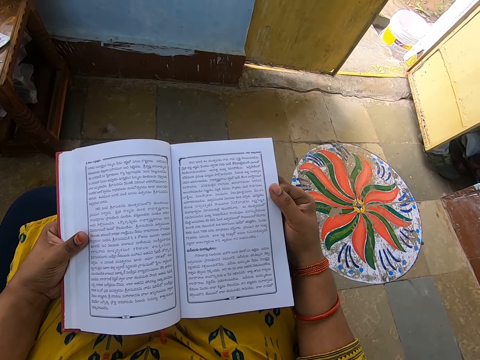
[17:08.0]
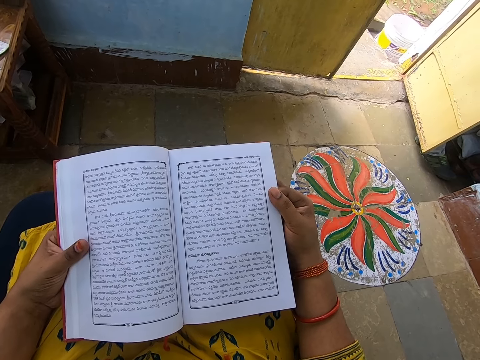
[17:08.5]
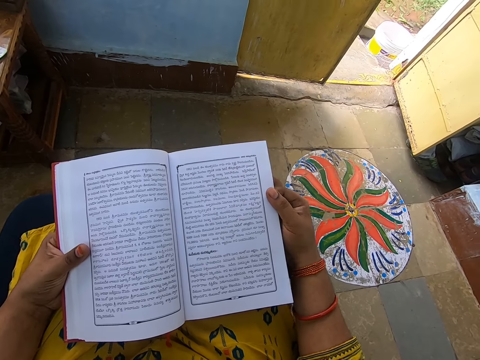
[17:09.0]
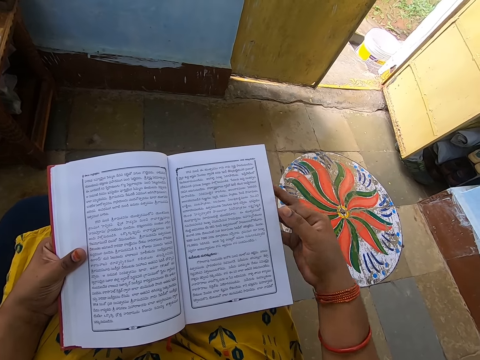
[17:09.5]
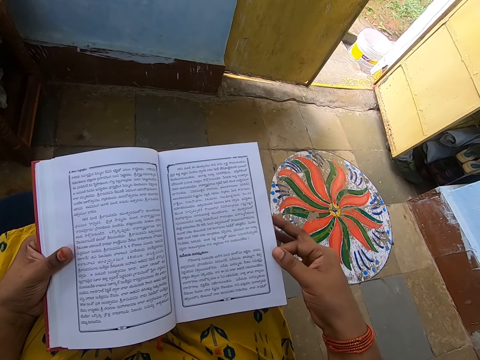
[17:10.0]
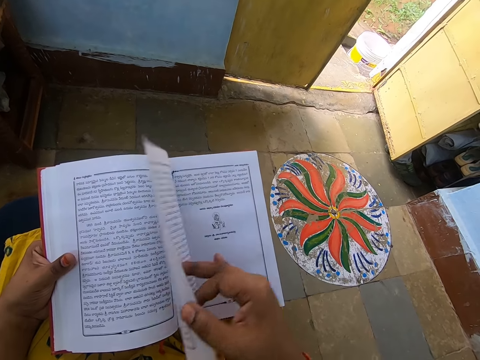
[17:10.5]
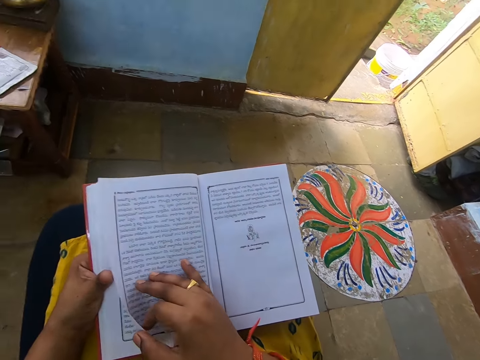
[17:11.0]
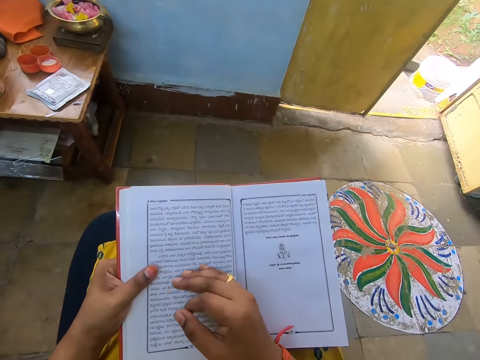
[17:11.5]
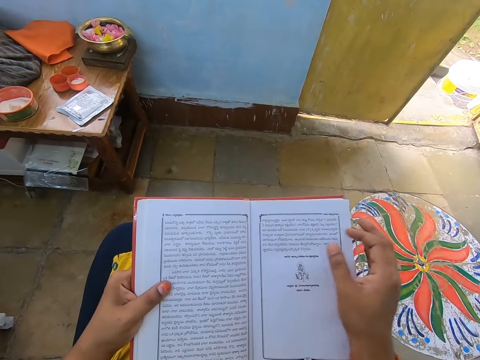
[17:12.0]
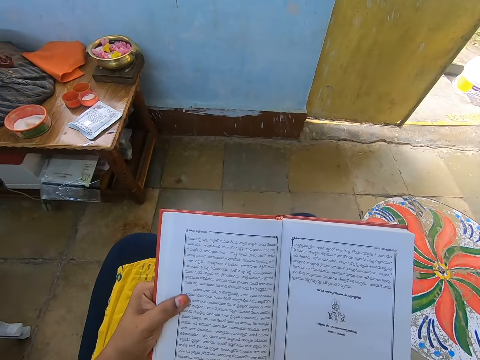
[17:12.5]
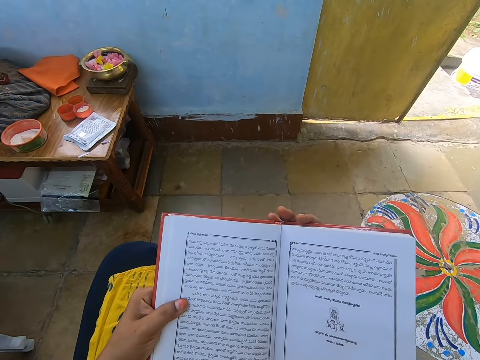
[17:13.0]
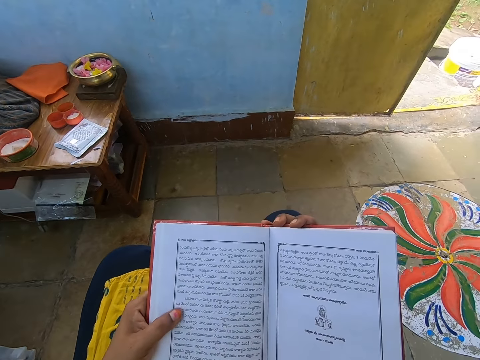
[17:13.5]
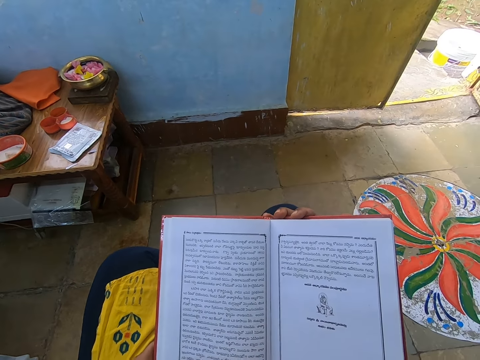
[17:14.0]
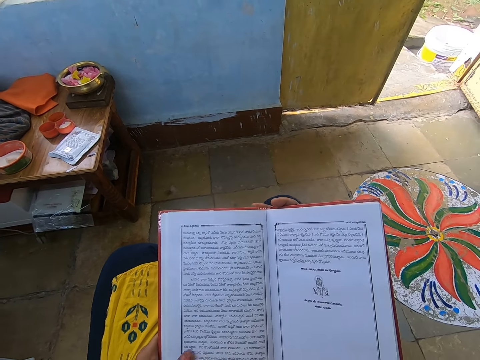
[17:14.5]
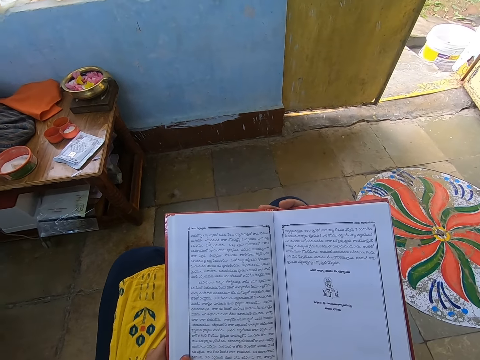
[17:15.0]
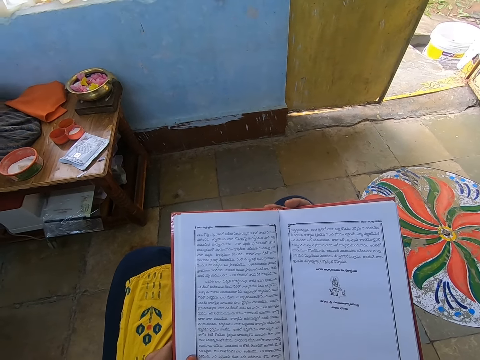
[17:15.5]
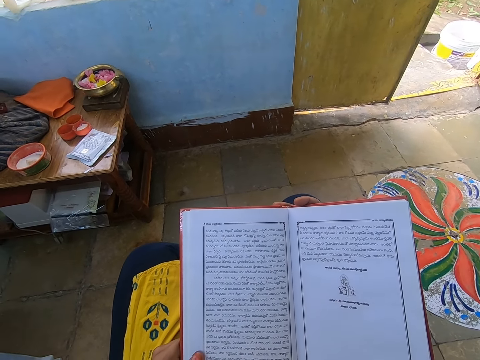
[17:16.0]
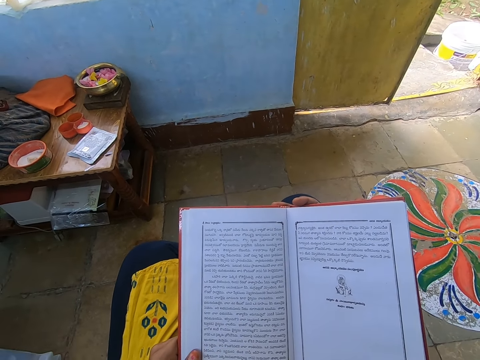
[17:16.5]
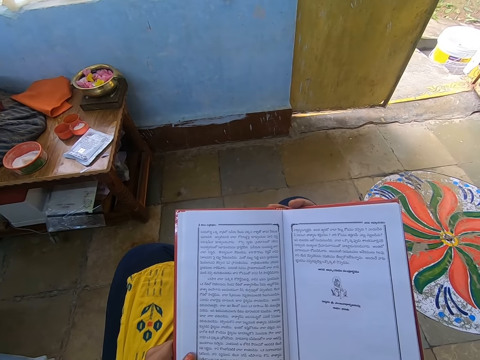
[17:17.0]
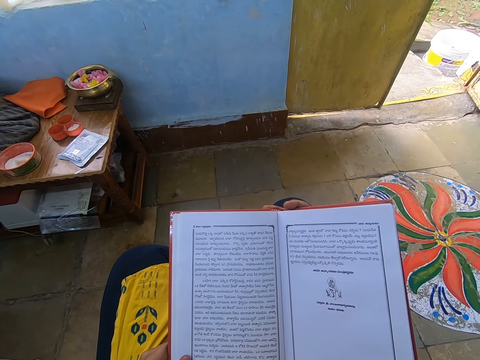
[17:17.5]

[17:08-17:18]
The camera wearer flips a page of the book with her right hand. Her one hand holds the book from behind.

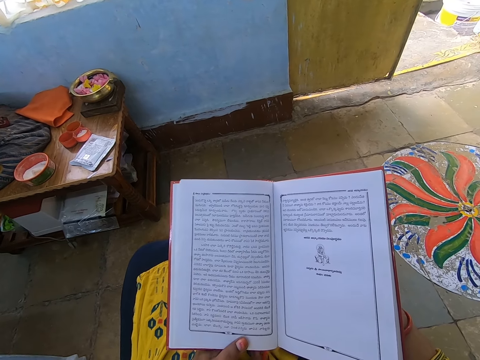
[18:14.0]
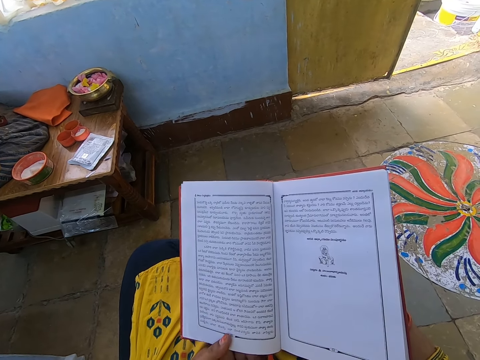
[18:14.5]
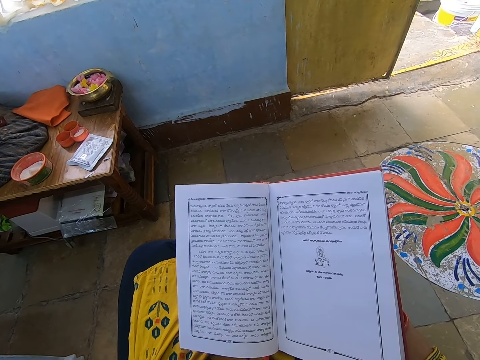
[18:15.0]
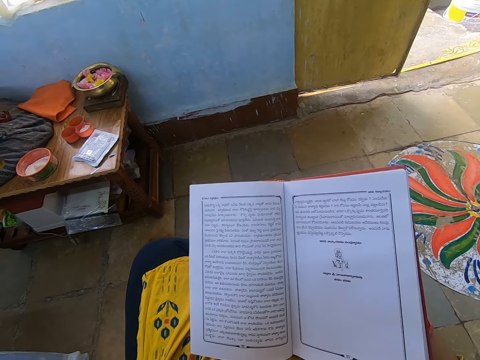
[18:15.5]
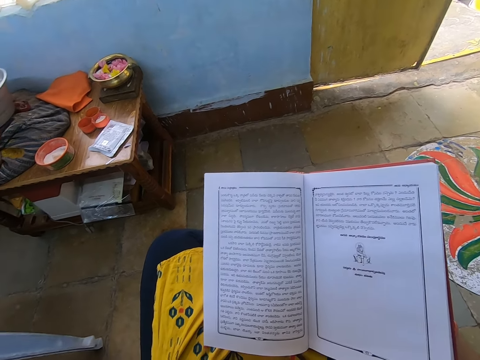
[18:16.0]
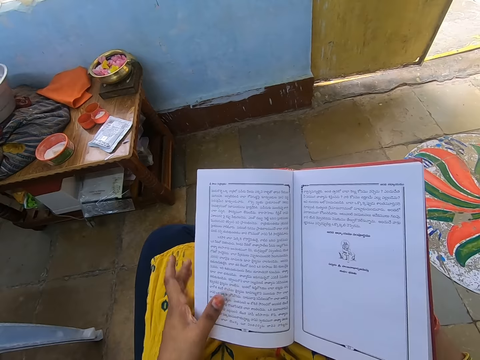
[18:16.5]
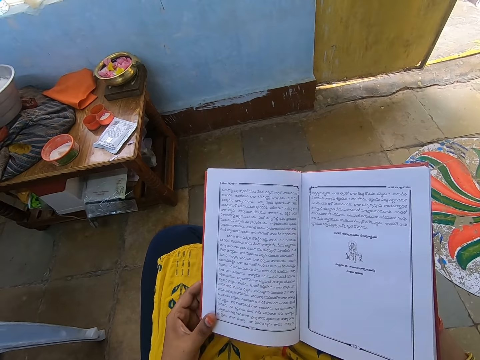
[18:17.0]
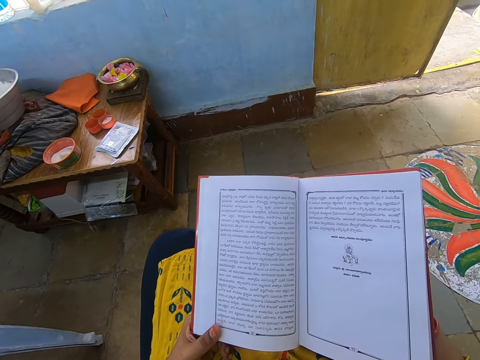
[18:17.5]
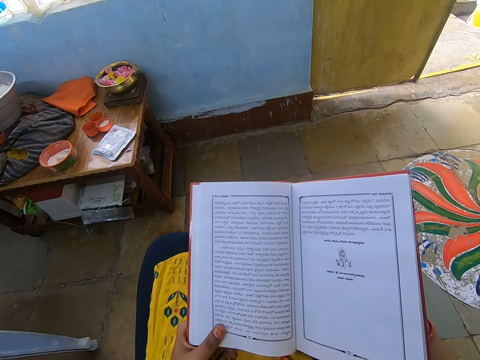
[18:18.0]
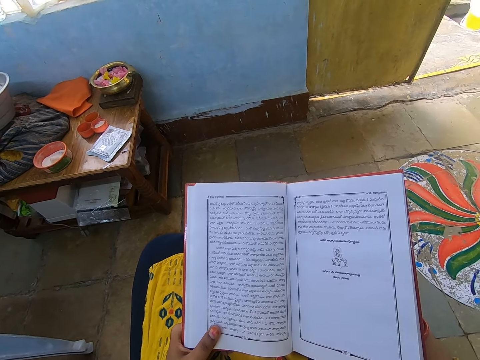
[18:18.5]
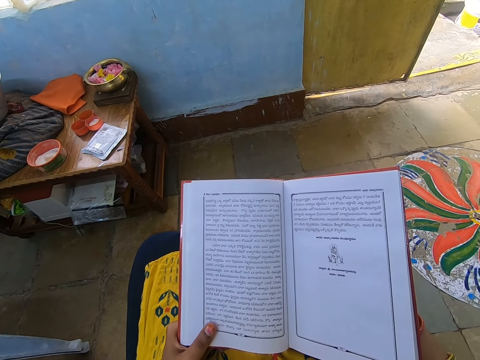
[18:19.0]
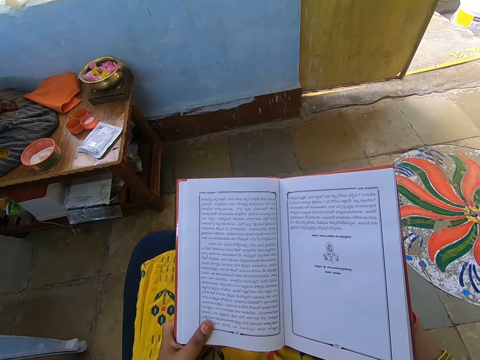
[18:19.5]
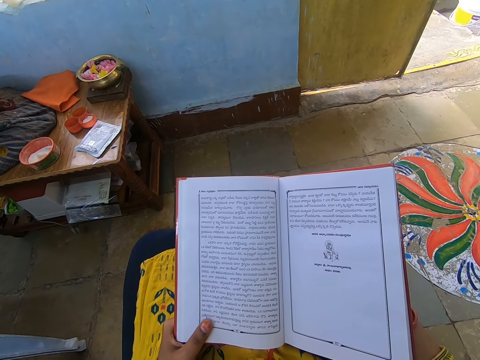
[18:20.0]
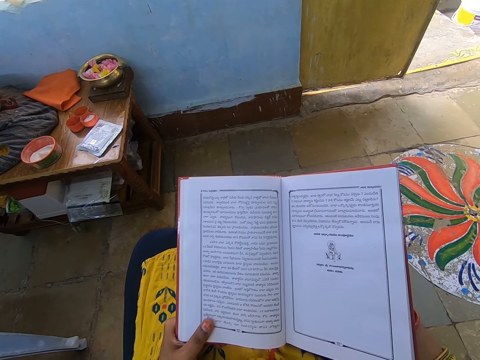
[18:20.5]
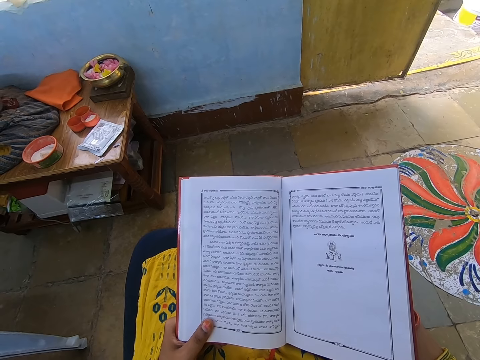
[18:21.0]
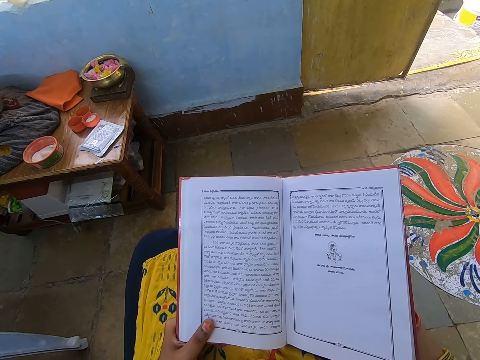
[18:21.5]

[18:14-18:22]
The camera wearer removes her hand from the book. She touches something. She holds the book.

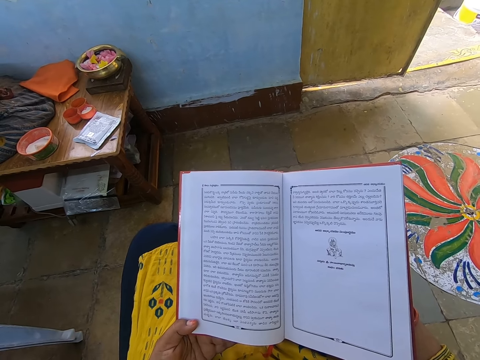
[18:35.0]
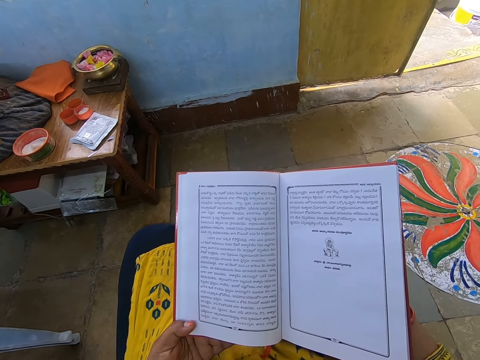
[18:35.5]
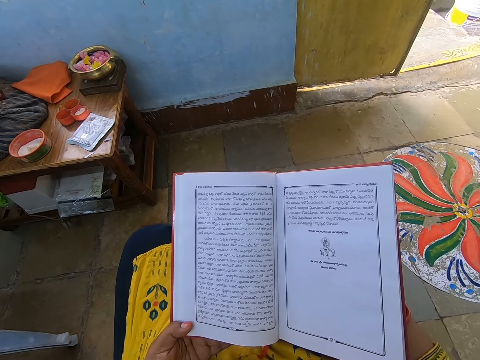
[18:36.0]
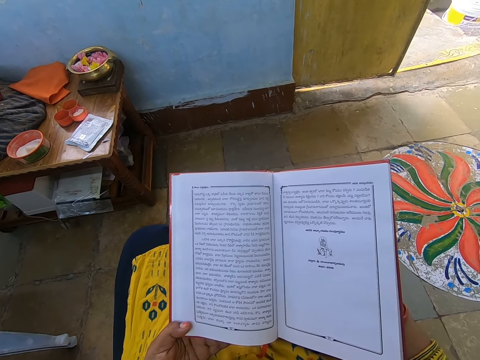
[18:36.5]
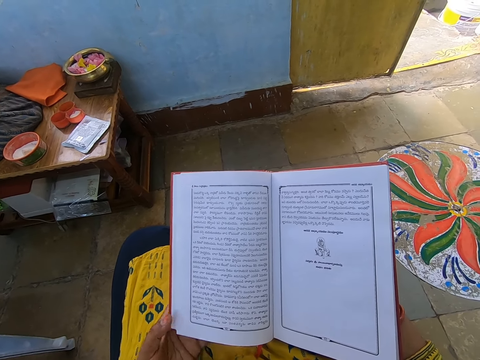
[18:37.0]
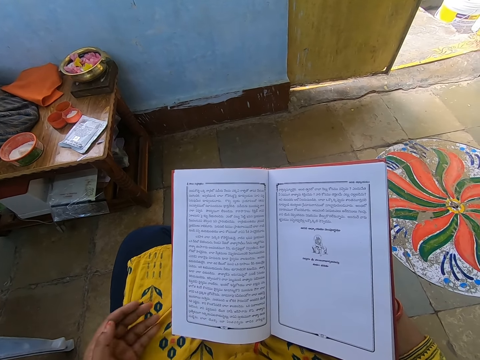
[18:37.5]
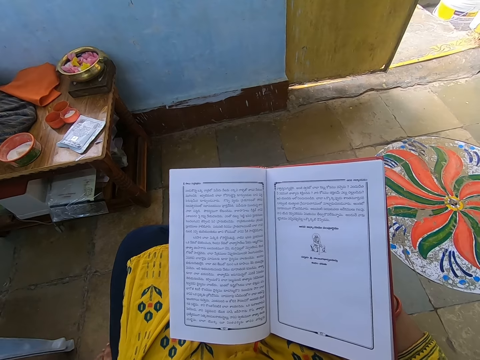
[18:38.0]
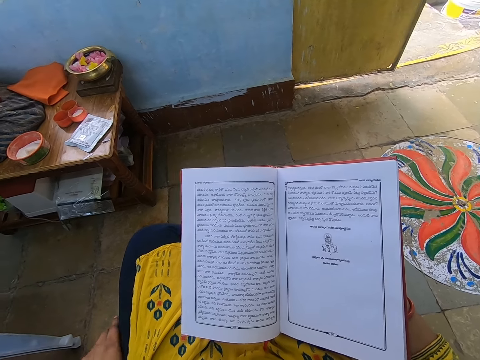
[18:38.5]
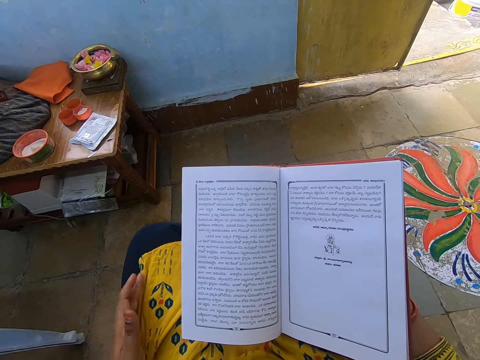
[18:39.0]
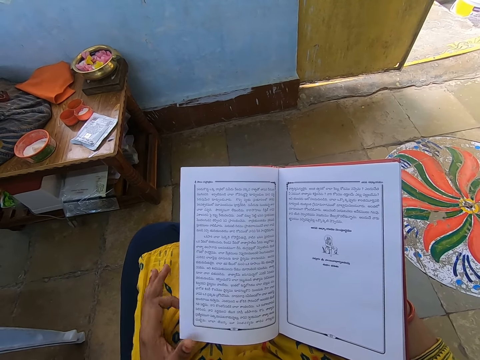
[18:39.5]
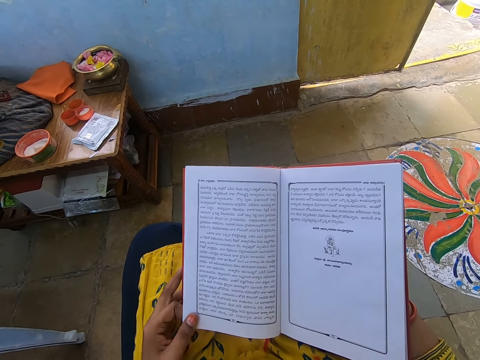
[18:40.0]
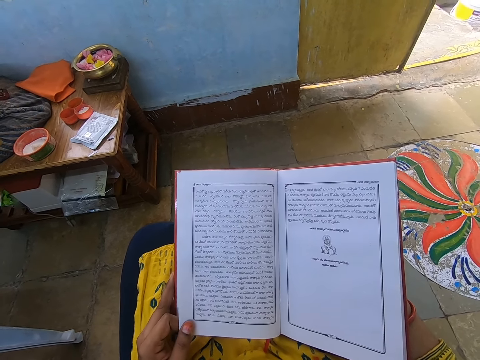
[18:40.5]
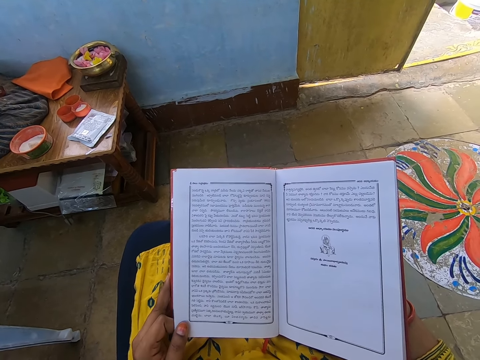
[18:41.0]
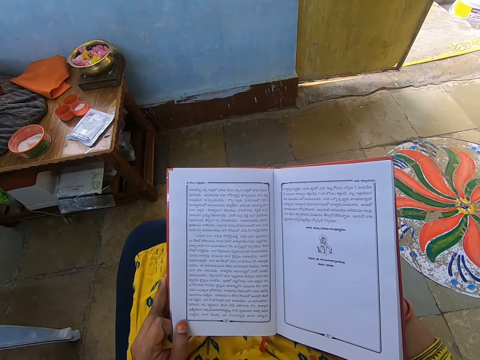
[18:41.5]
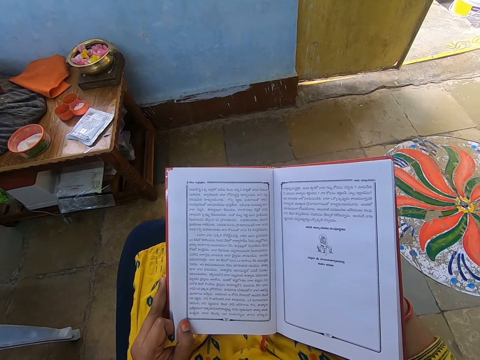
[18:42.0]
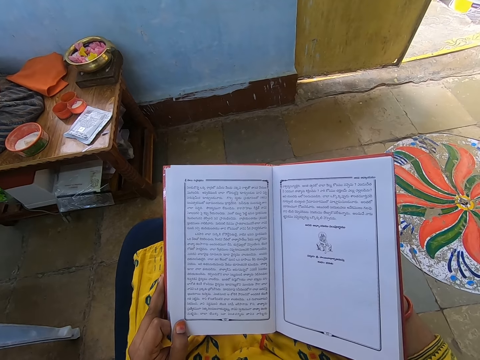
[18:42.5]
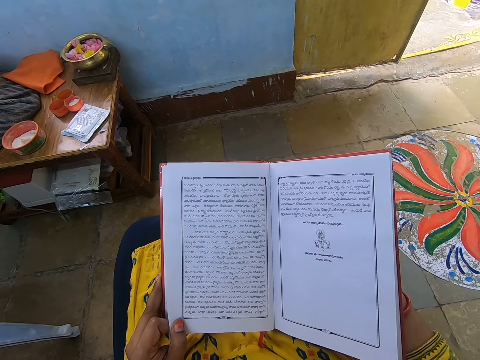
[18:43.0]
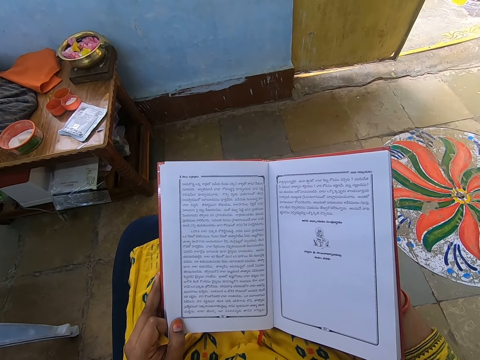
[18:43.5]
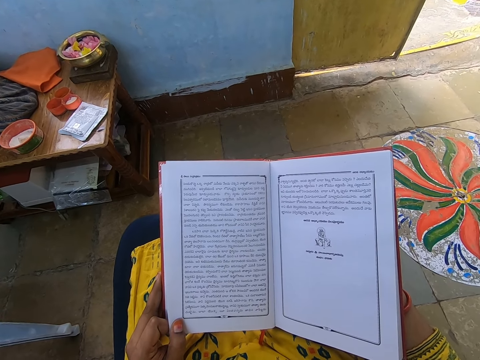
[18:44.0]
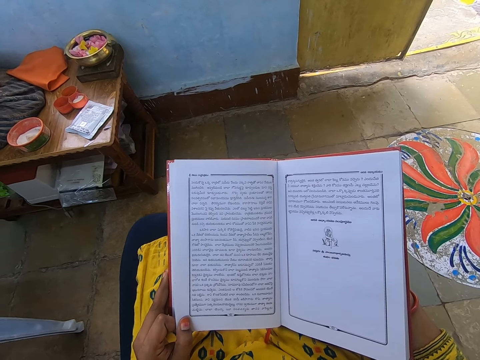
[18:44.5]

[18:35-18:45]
The camera wearer removes her hand from the book. She touches her leg. She holds a book page.
